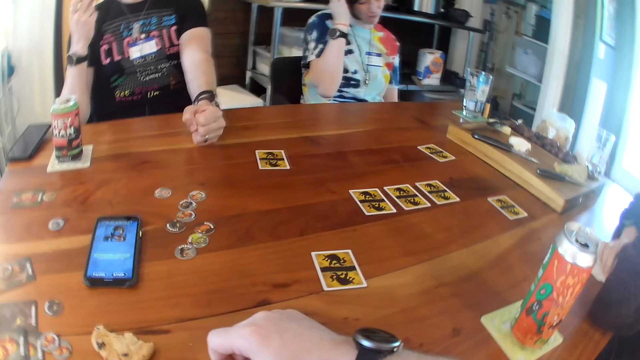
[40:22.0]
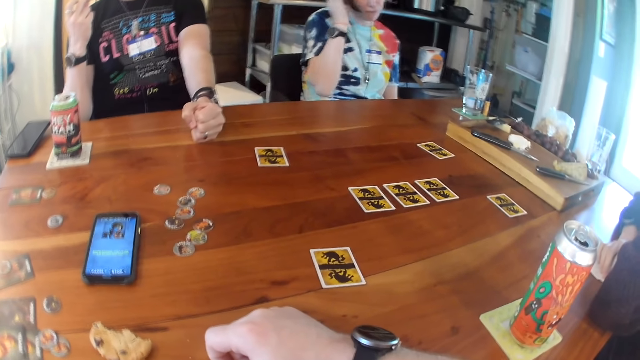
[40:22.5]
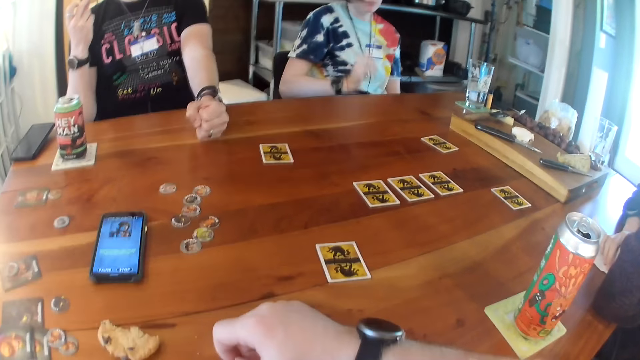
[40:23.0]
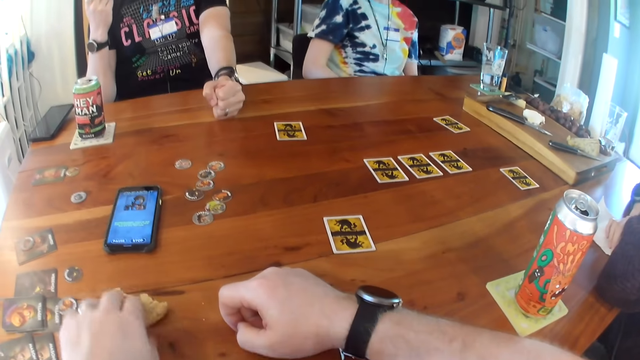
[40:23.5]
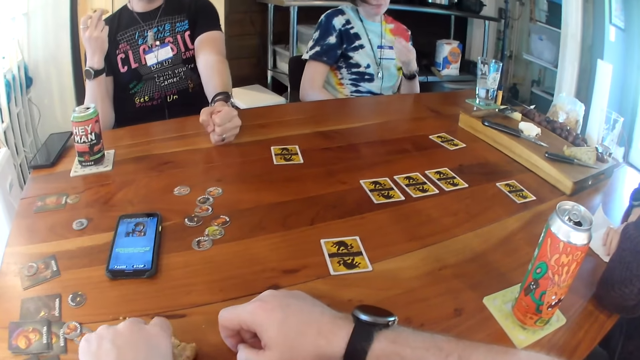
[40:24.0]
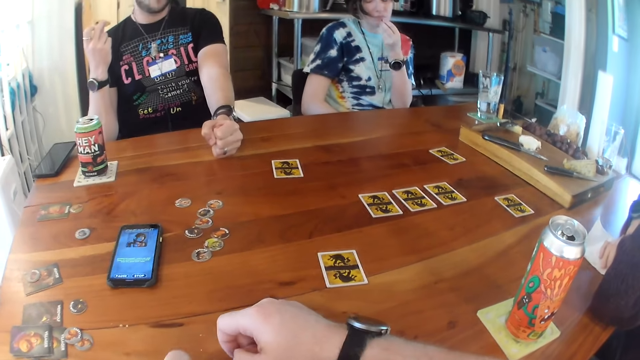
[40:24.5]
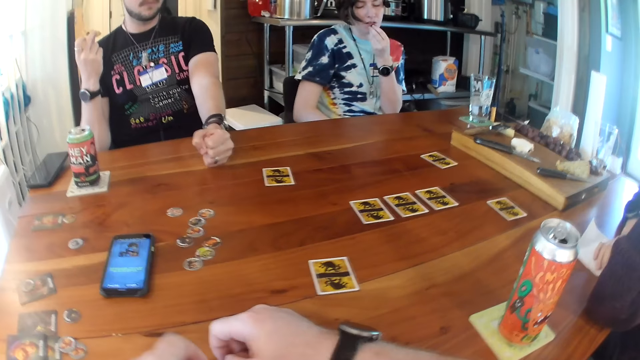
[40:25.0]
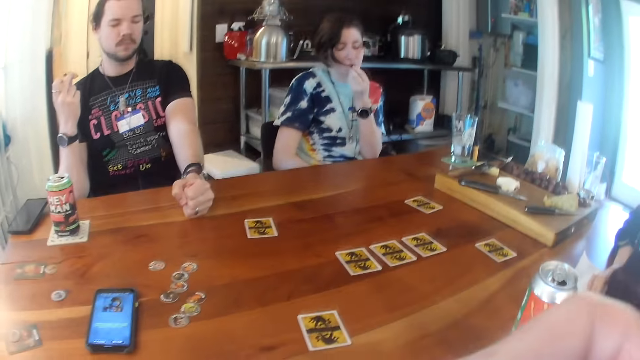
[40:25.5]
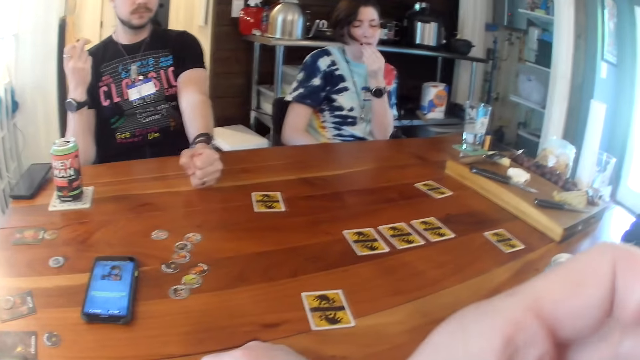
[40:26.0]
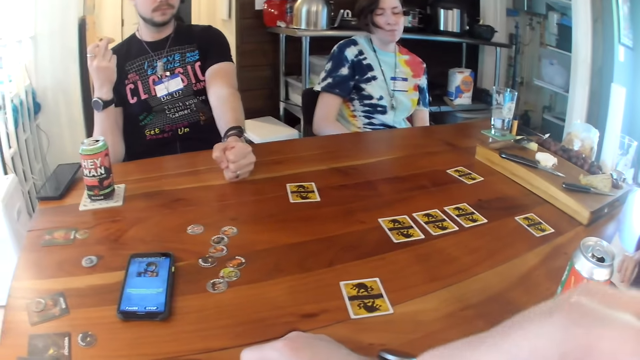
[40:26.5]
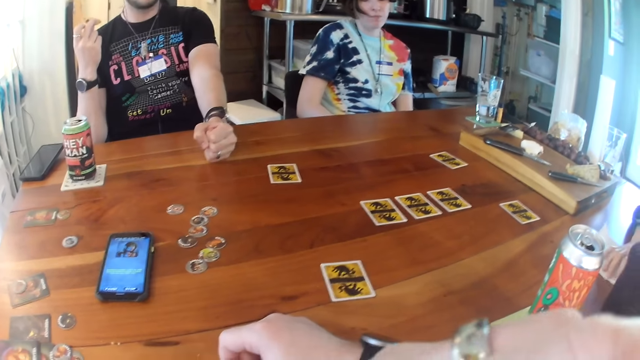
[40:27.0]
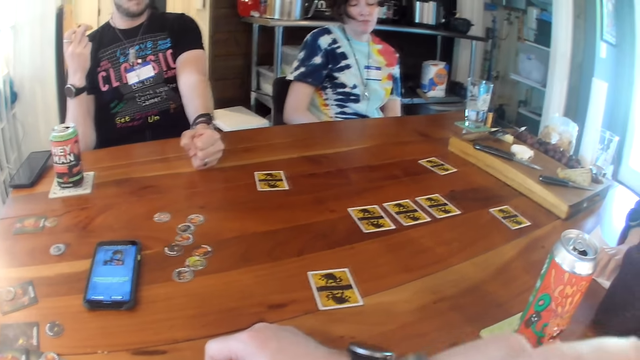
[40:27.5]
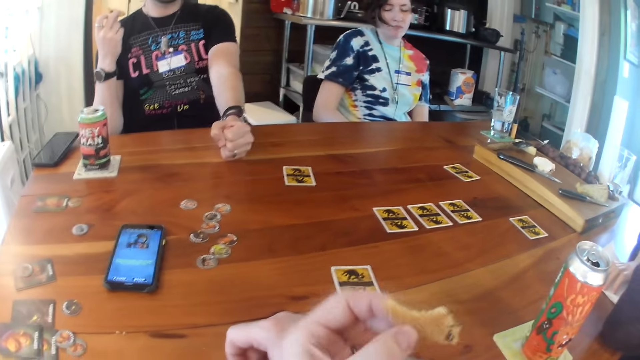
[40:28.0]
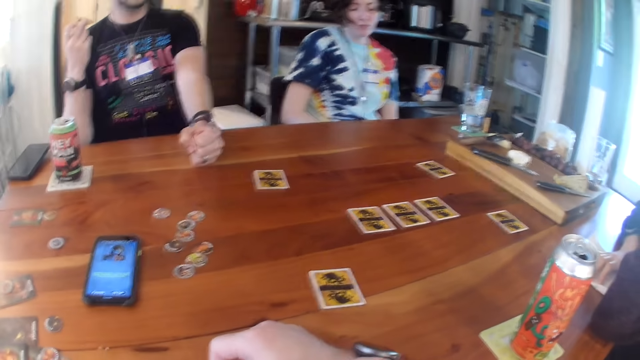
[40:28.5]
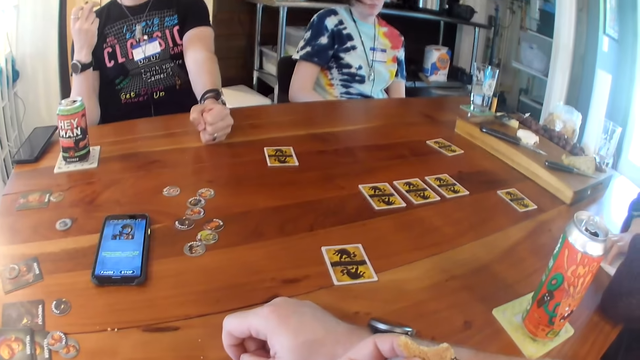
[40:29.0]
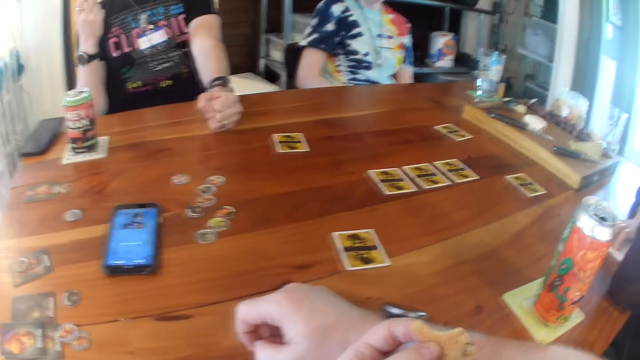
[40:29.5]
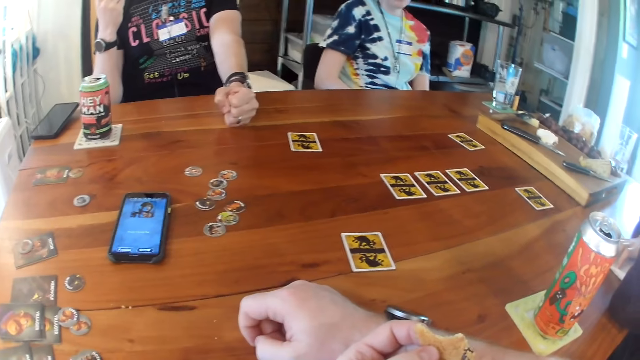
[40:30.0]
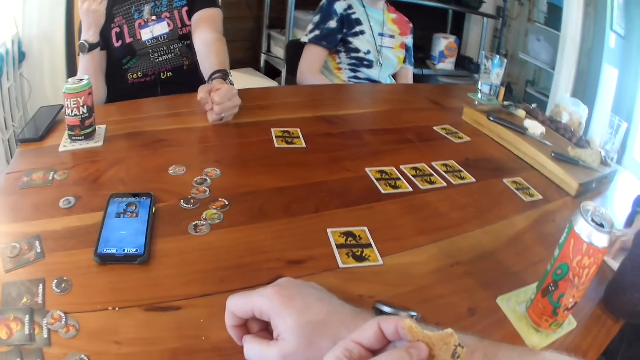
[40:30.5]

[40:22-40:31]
The camera wearer picks up a cookie on the table with his left hand. The woman eats the grape in her left hand. The camera wearer bites the cookie. He eats the cookie.

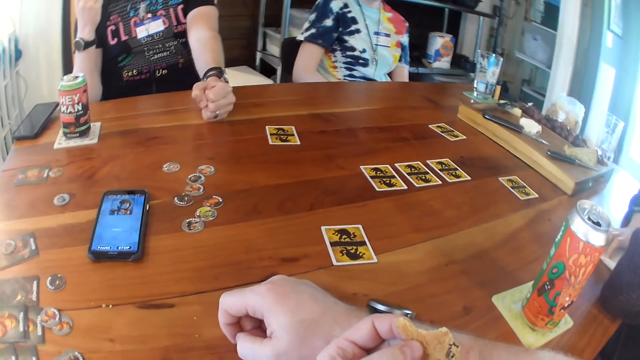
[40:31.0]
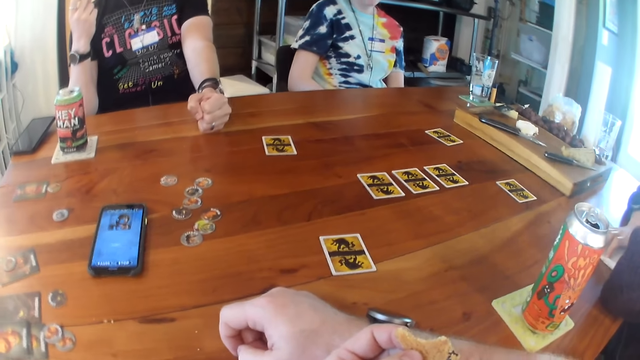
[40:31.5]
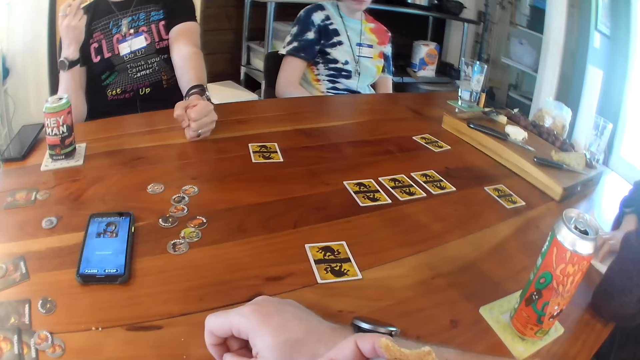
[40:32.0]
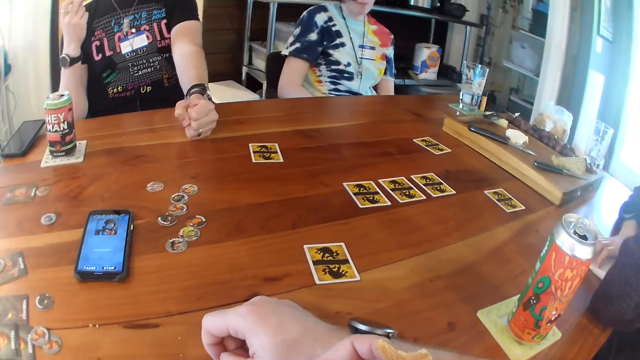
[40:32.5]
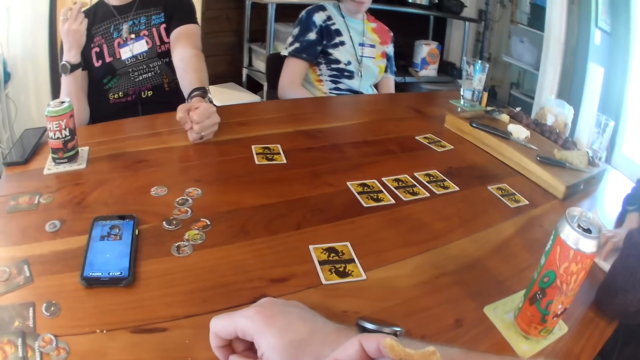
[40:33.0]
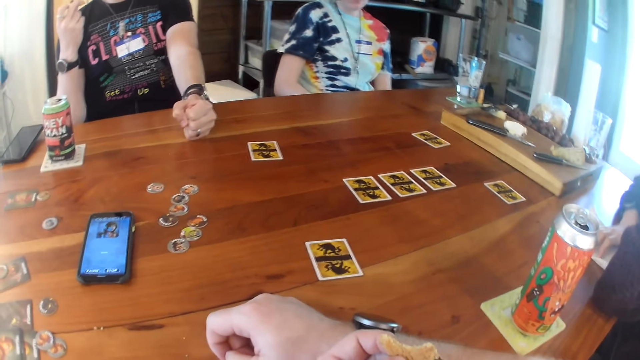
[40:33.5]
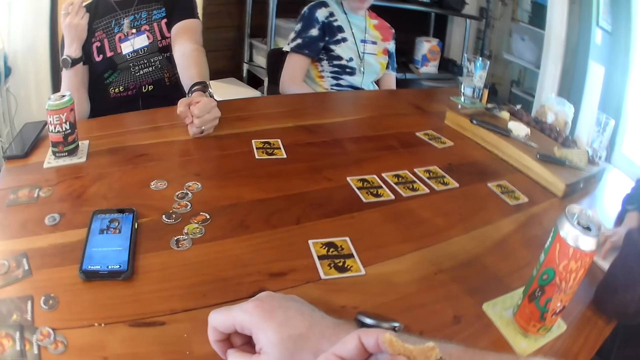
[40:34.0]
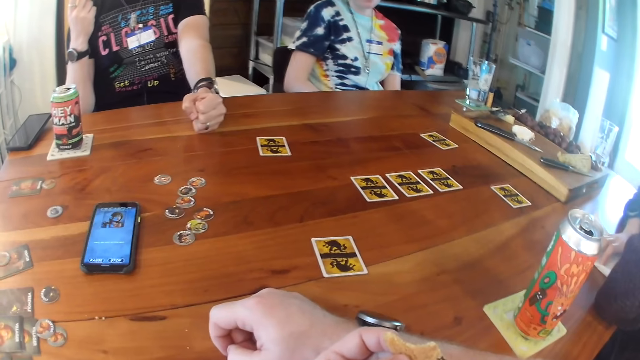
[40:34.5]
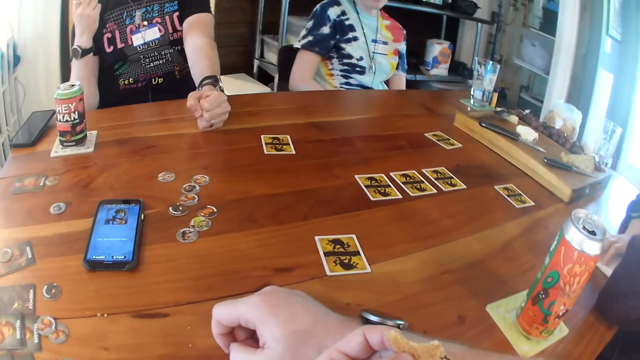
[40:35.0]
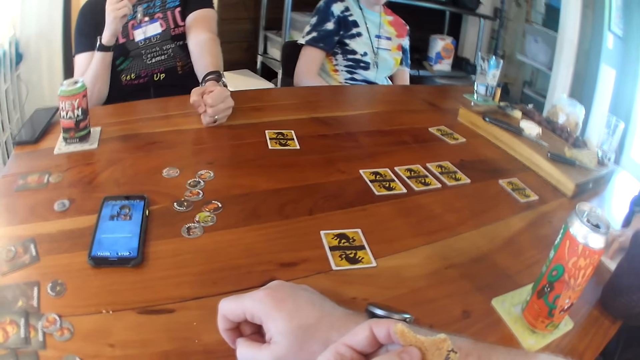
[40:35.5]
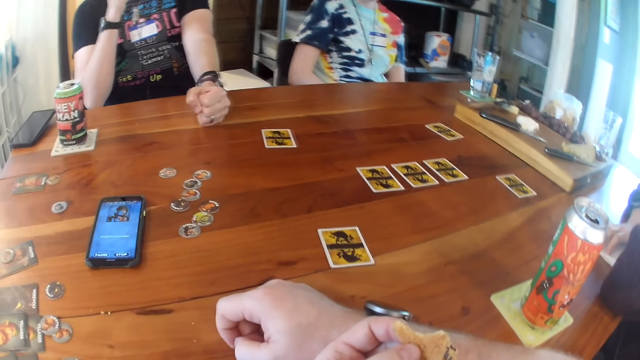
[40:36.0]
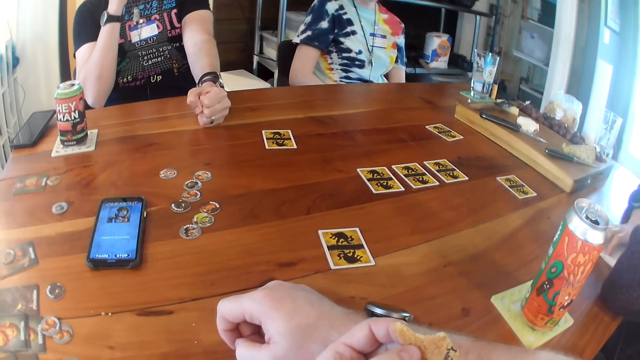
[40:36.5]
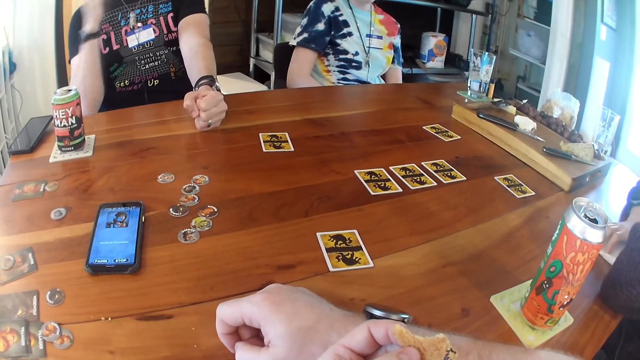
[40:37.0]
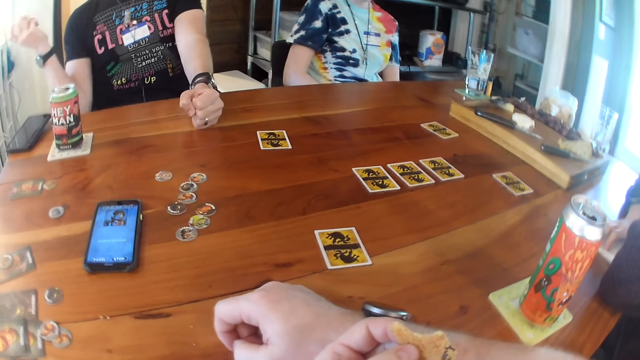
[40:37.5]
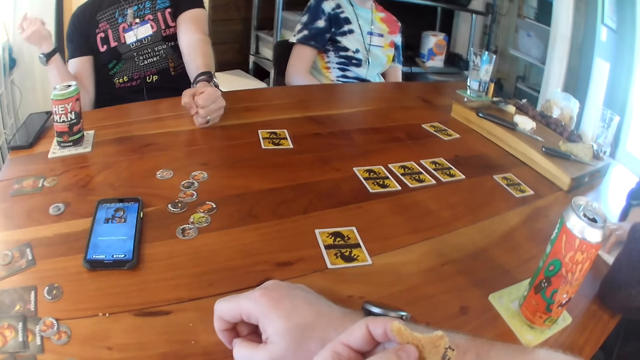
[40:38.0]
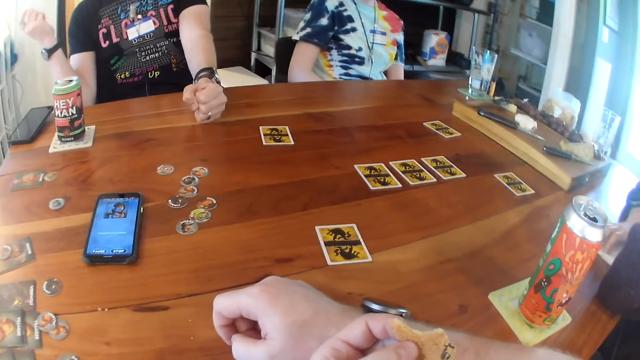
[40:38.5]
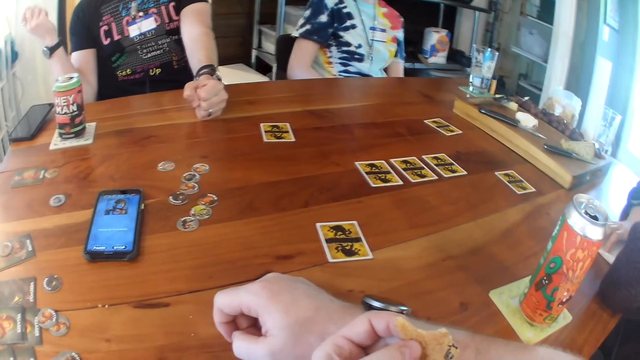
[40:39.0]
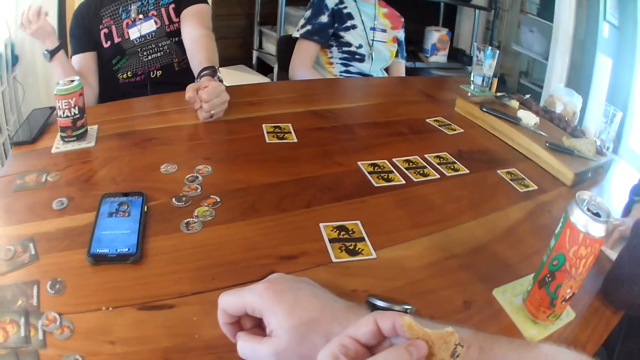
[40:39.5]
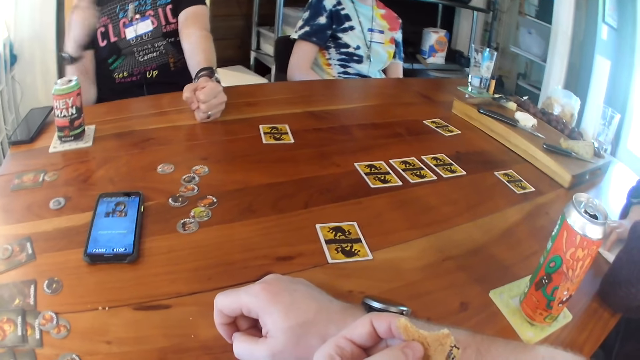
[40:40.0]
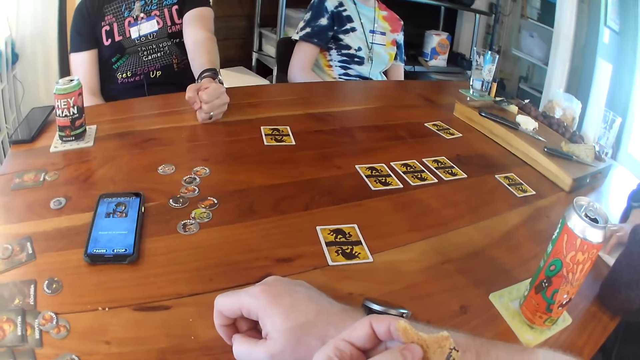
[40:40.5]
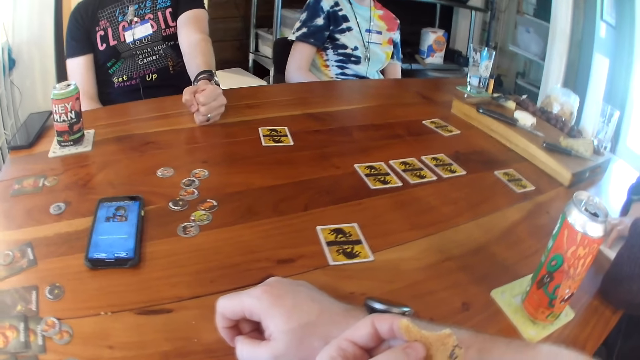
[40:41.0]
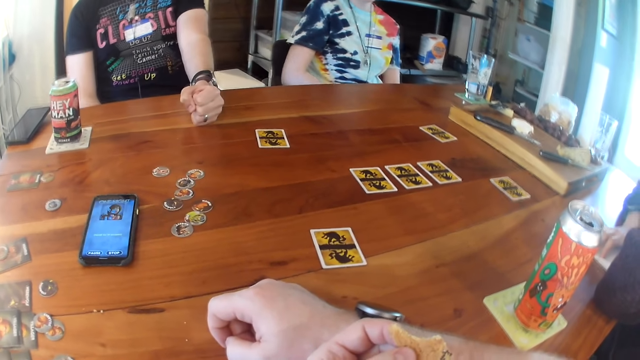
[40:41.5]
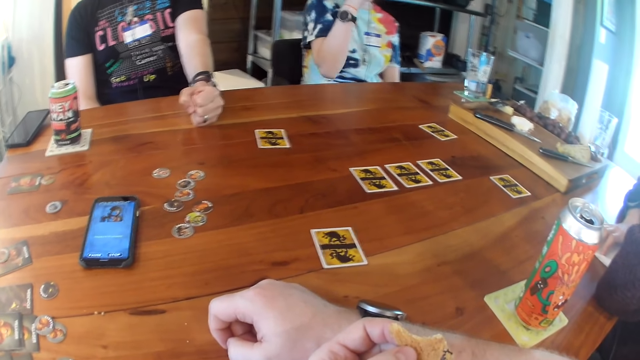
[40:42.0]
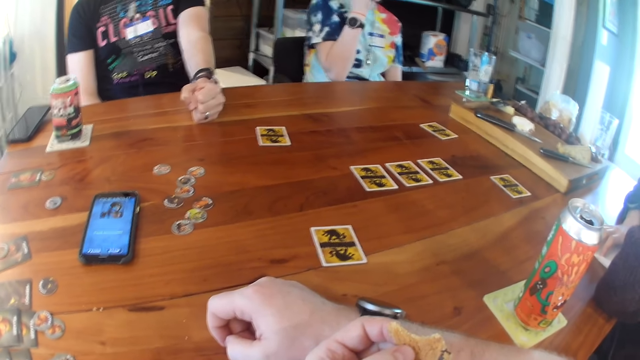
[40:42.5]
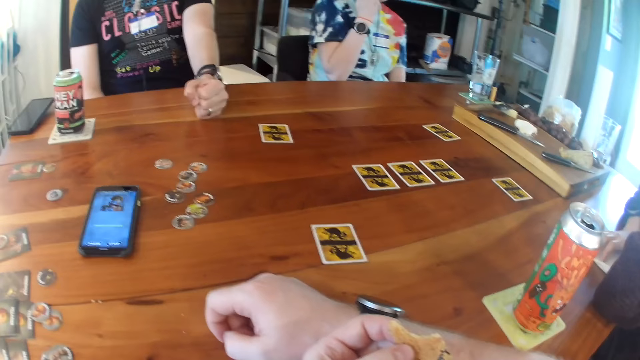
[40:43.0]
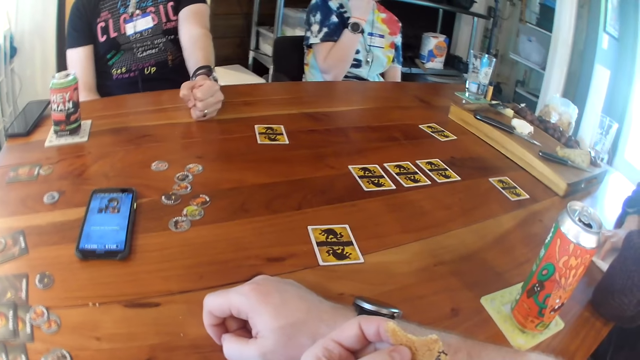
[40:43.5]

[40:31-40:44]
The camera wearer looks around.
